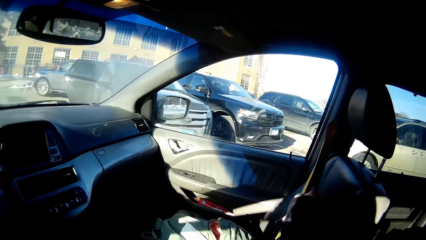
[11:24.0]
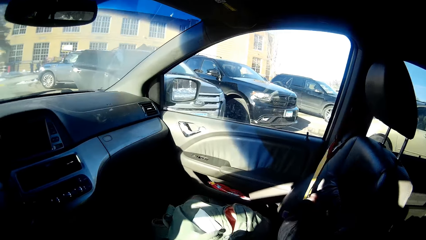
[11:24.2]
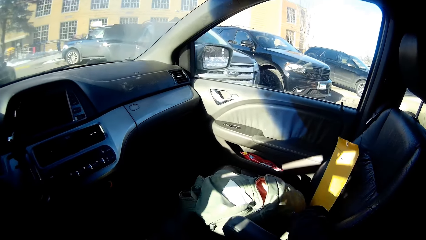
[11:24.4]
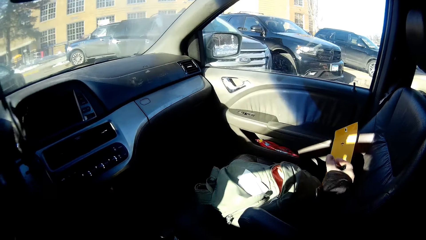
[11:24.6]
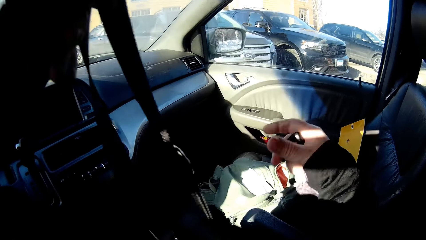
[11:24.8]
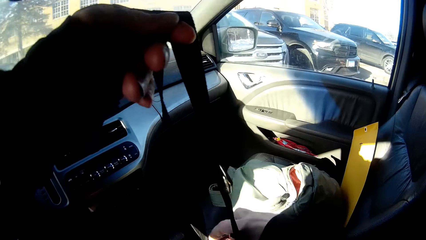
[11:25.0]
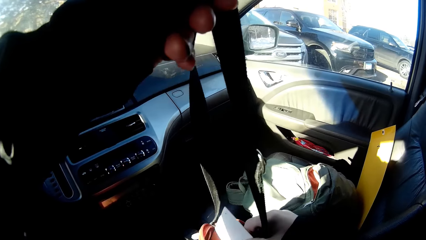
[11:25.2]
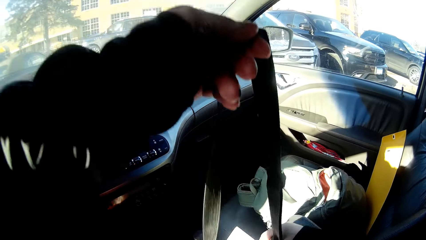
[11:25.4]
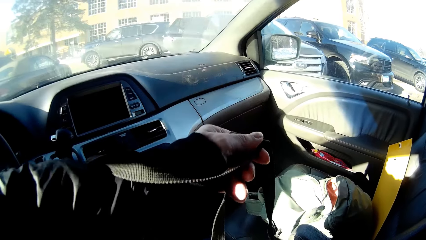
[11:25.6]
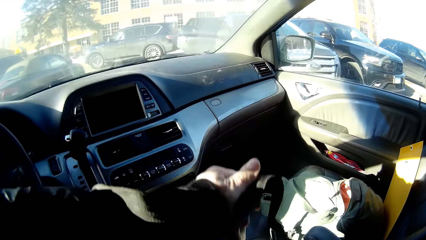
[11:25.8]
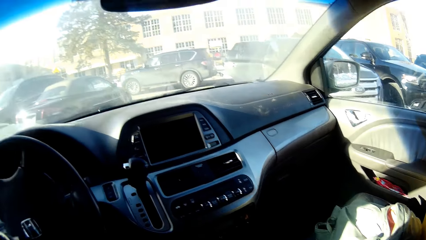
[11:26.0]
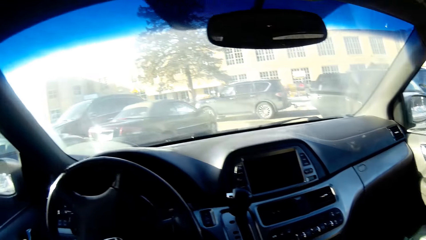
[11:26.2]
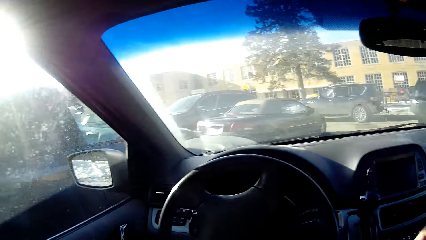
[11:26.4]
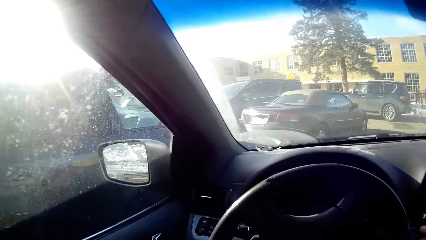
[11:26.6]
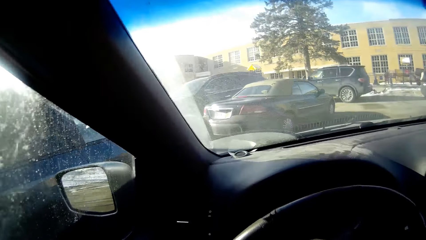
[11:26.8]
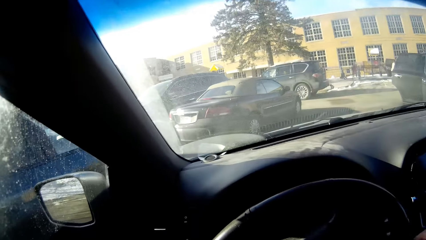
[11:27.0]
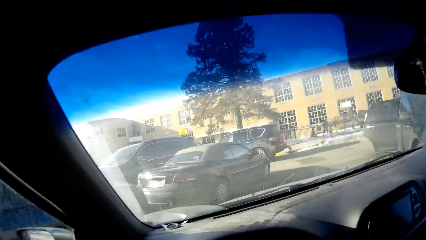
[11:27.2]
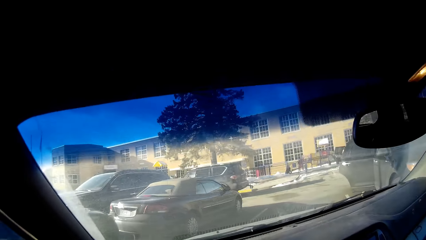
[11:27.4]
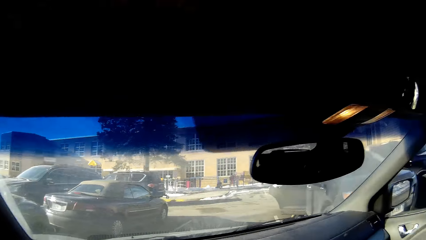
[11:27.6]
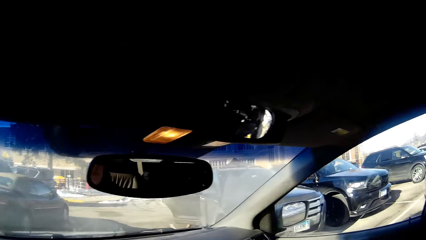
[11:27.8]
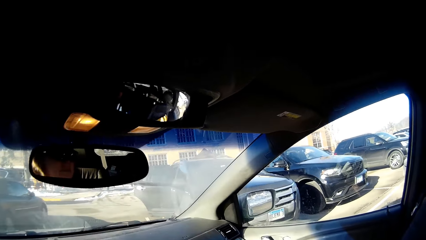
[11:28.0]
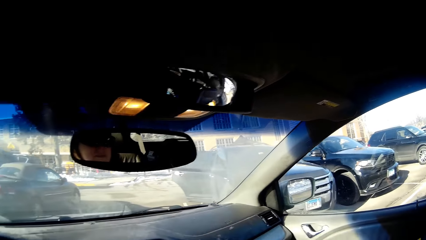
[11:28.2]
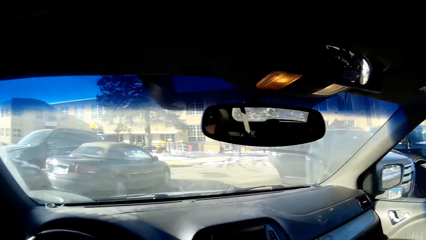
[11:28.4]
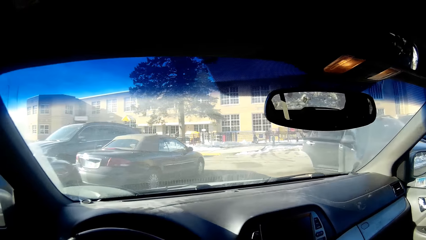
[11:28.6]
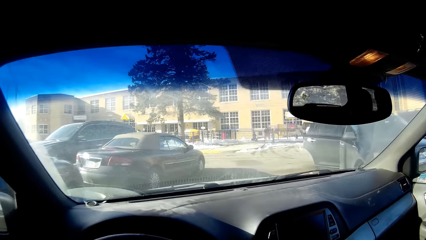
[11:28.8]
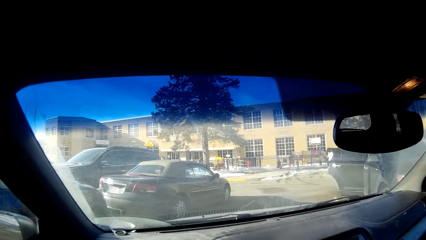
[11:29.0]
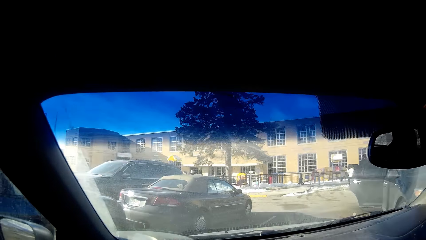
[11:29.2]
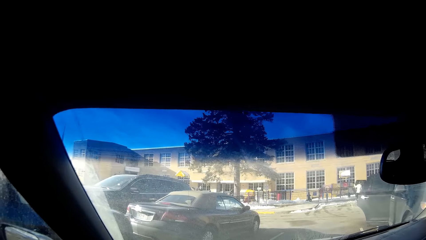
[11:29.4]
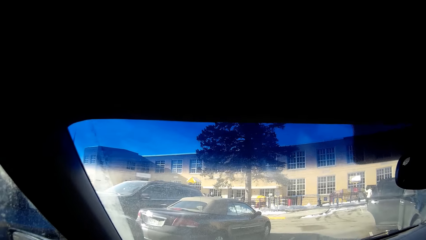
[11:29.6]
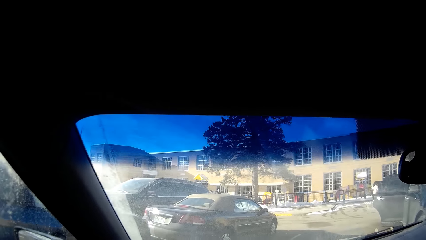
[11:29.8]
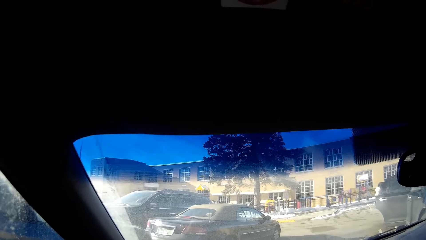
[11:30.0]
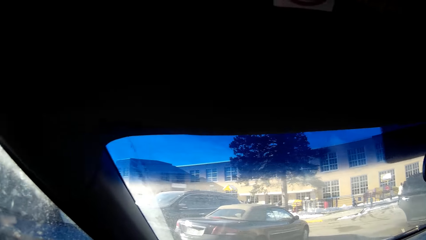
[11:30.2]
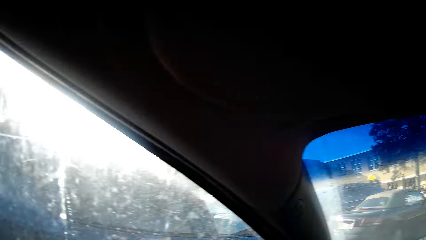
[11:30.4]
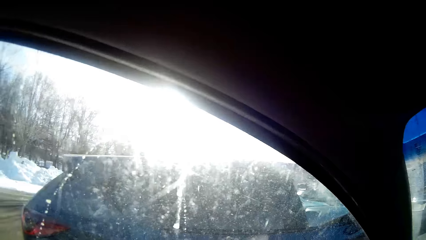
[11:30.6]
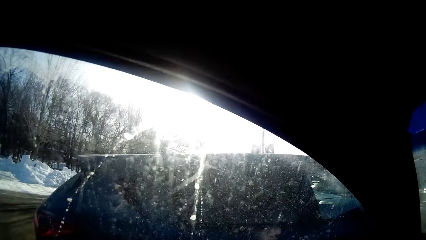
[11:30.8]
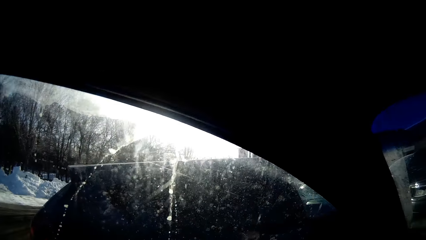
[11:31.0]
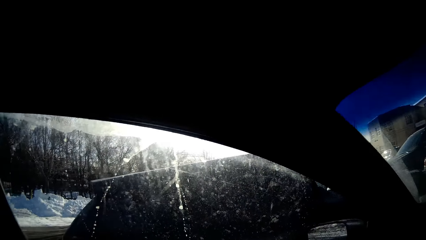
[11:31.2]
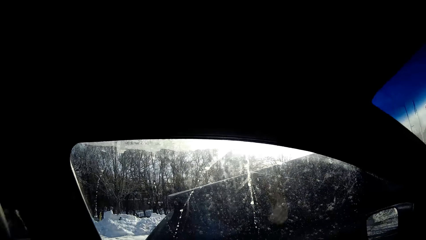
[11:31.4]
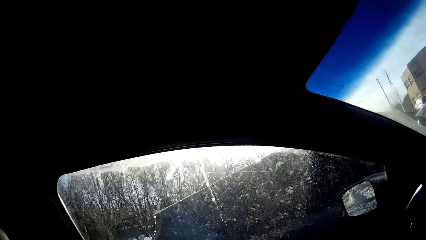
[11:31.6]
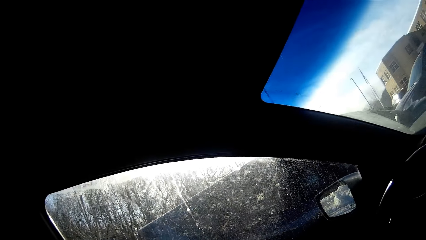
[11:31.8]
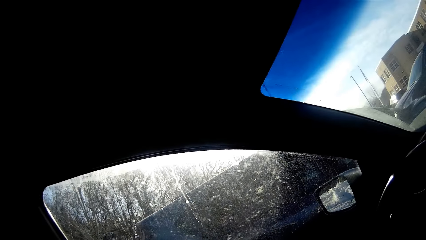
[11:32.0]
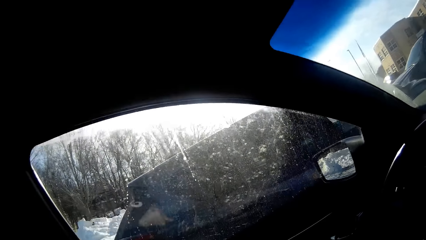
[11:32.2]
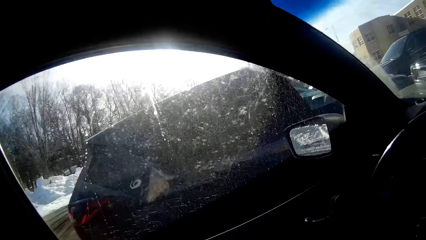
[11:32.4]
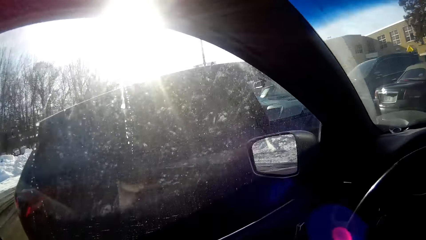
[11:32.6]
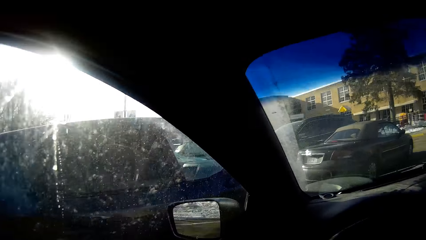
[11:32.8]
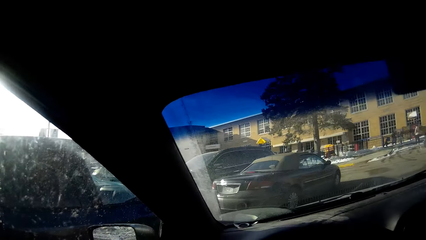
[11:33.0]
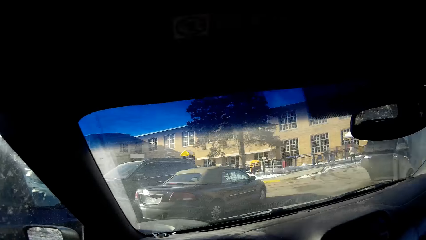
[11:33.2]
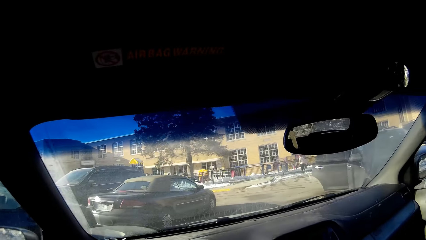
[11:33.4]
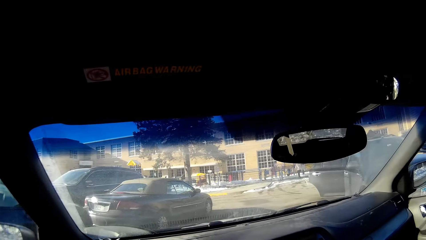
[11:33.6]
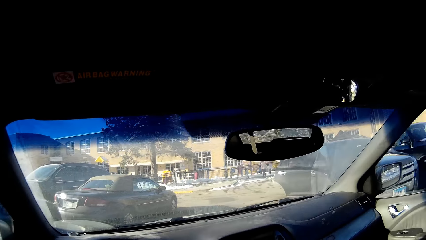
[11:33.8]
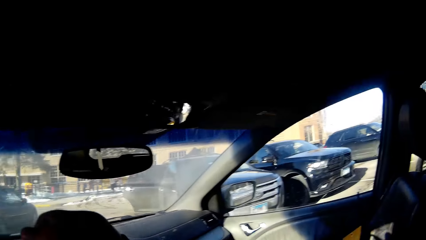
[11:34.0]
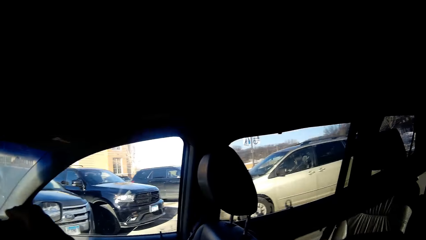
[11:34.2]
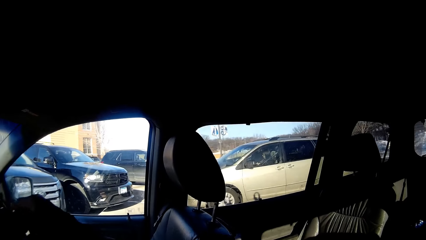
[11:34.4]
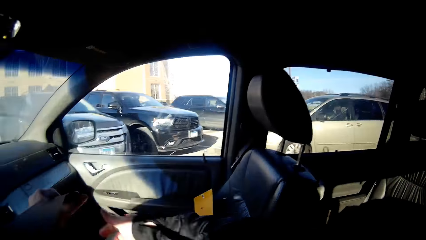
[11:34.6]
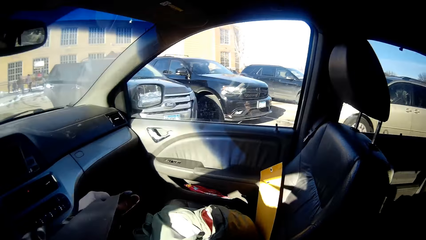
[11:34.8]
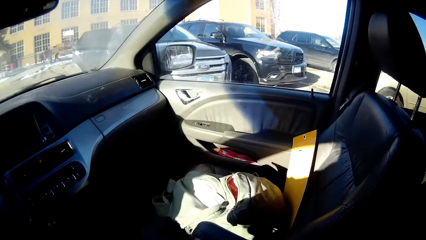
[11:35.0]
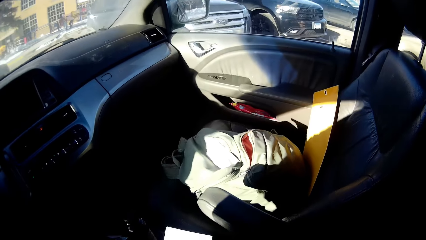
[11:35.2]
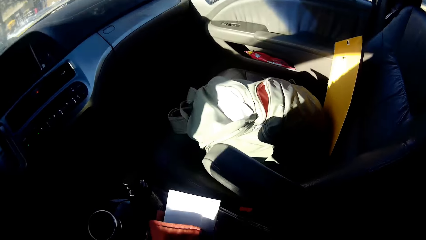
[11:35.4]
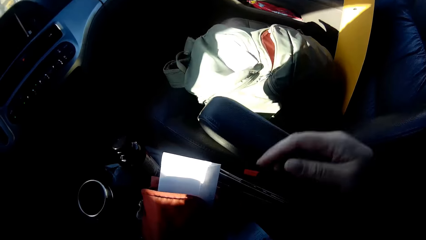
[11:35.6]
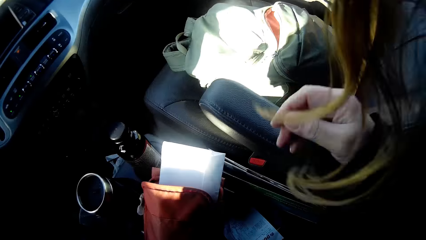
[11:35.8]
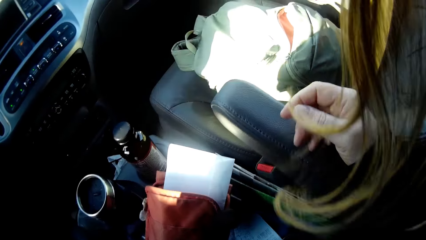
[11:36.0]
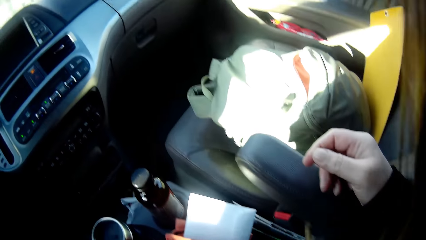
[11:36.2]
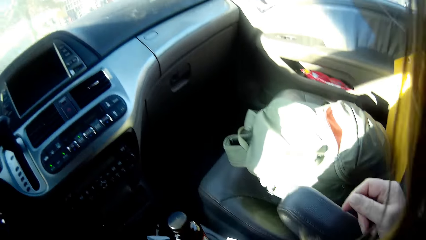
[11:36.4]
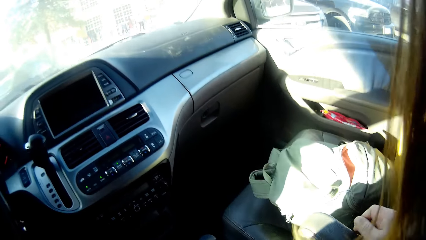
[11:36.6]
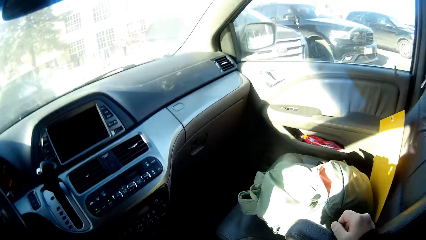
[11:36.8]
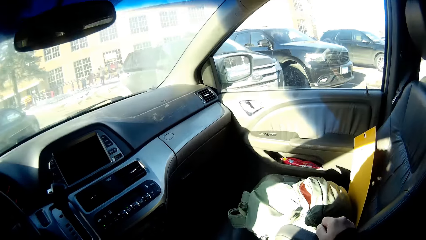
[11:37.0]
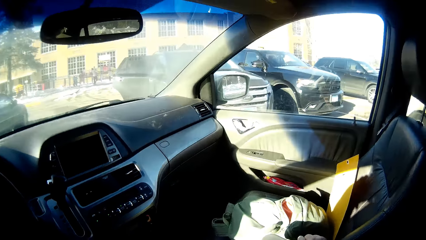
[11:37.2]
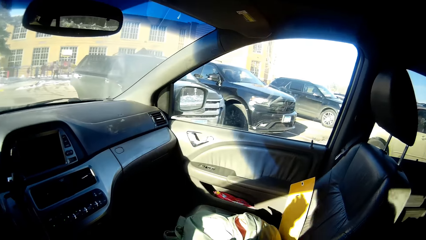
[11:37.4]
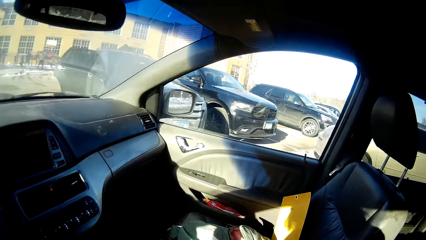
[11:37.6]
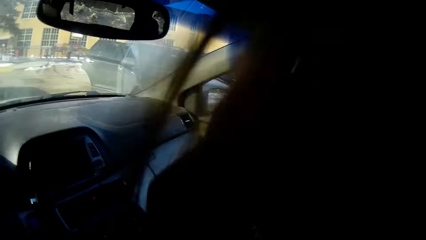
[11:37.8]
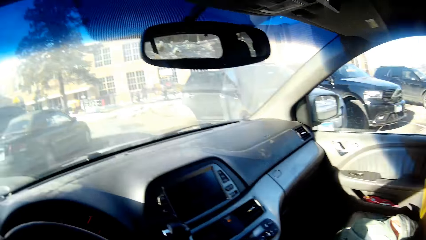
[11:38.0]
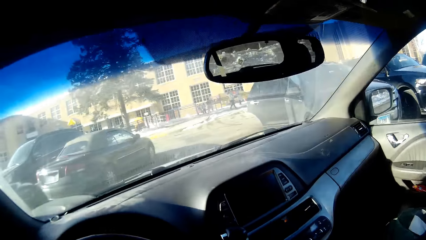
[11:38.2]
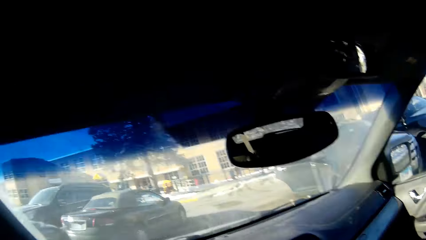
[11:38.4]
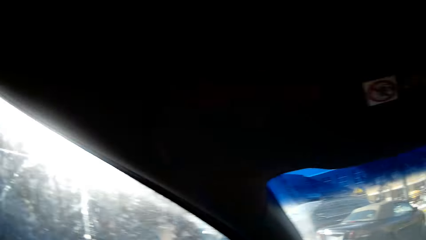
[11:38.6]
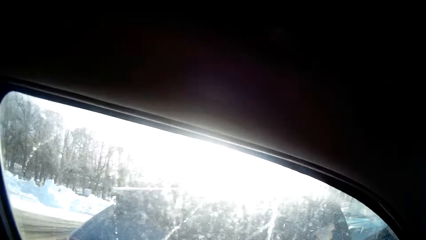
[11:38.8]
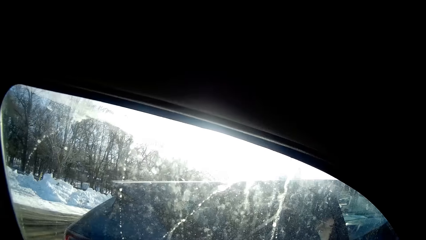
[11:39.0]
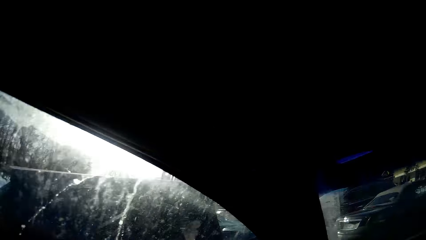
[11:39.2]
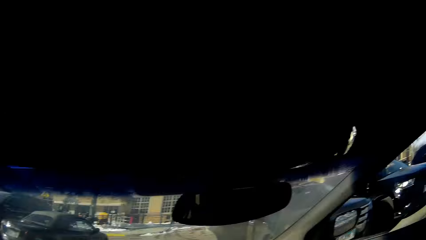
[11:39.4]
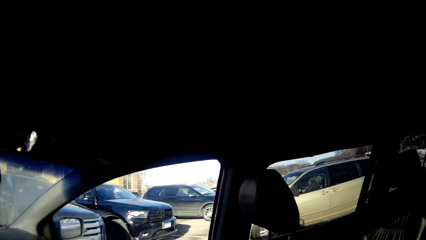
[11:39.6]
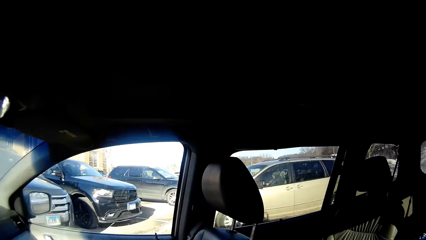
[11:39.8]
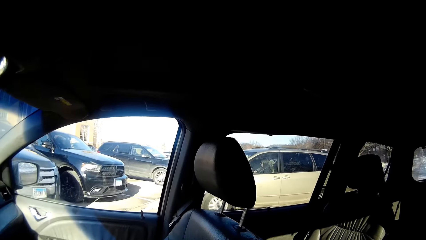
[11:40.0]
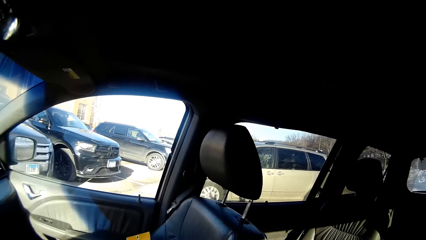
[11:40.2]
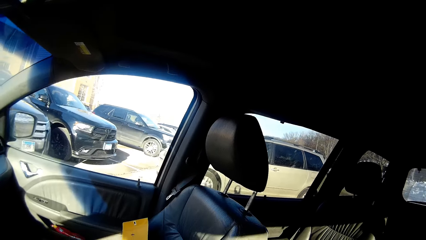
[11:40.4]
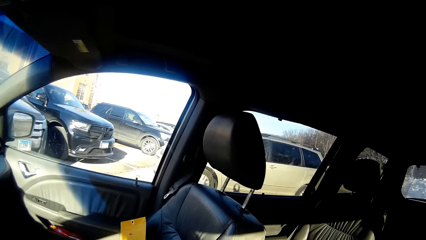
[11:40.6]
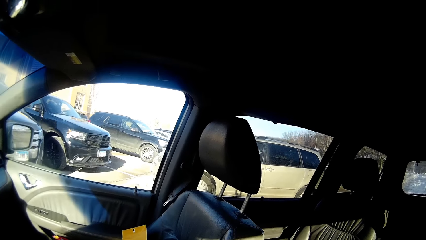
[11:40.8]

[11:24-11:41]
The camera wearer puts the envelope on the empty seat. She lifts a bag and puts the bag down. She is driving the car. She puts her hand on the car's handle.
